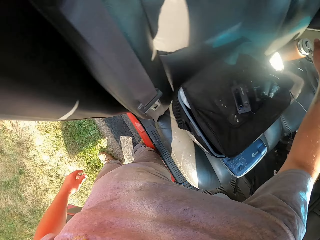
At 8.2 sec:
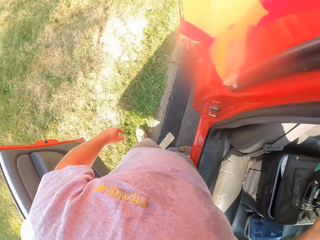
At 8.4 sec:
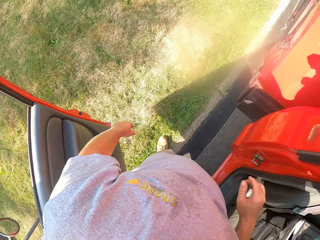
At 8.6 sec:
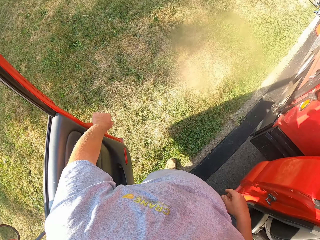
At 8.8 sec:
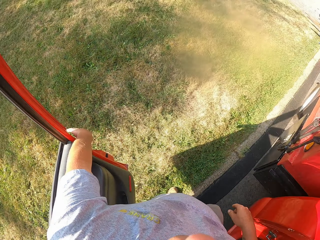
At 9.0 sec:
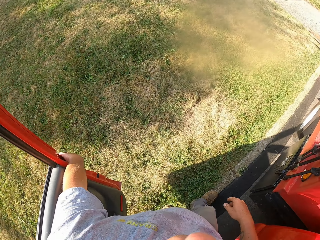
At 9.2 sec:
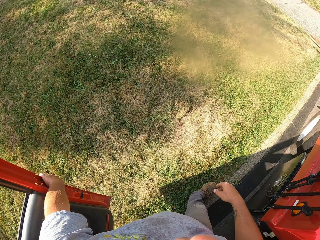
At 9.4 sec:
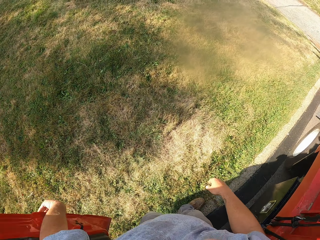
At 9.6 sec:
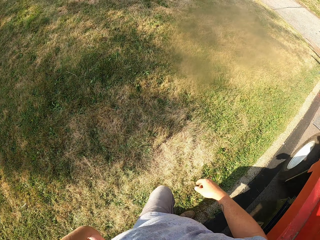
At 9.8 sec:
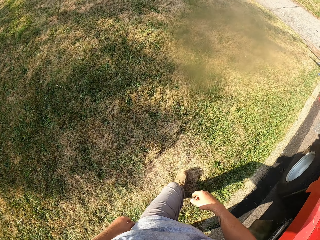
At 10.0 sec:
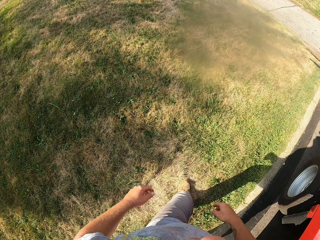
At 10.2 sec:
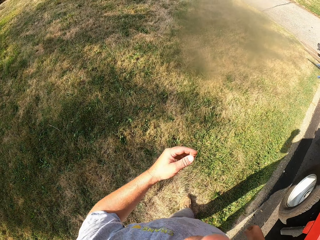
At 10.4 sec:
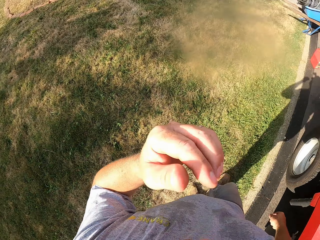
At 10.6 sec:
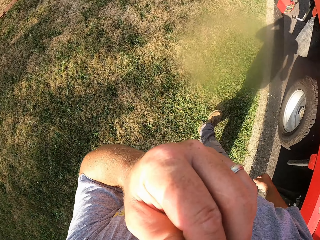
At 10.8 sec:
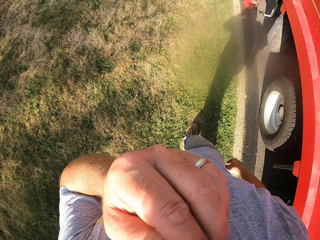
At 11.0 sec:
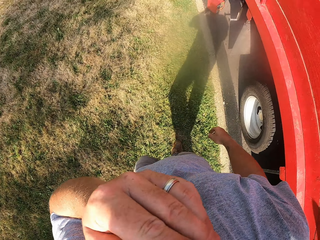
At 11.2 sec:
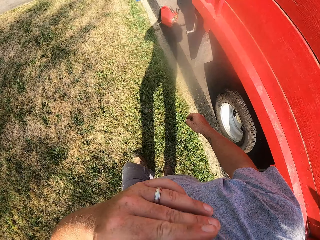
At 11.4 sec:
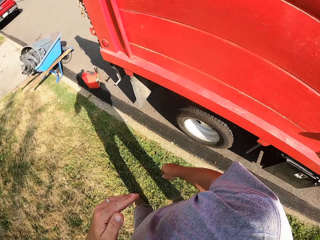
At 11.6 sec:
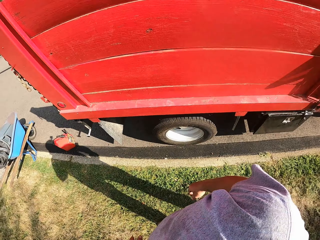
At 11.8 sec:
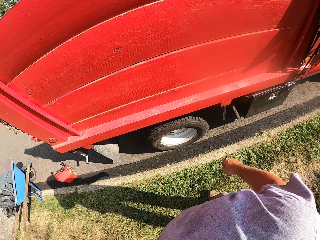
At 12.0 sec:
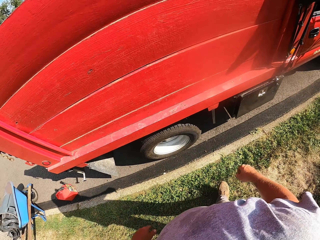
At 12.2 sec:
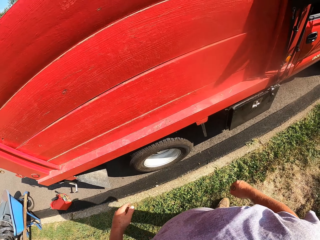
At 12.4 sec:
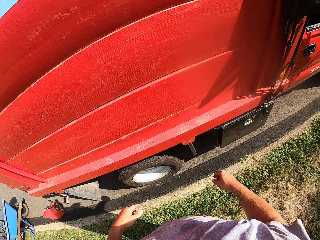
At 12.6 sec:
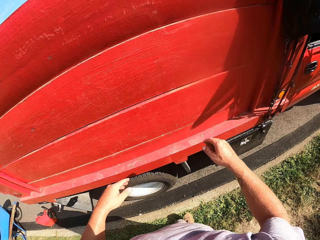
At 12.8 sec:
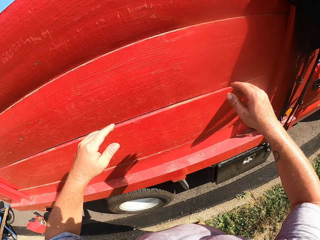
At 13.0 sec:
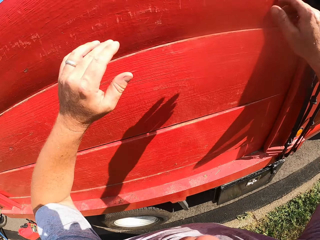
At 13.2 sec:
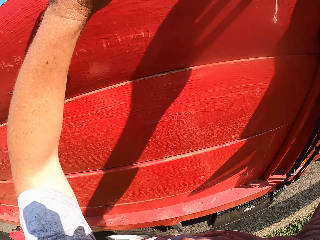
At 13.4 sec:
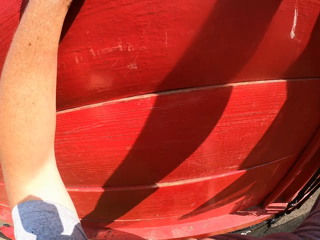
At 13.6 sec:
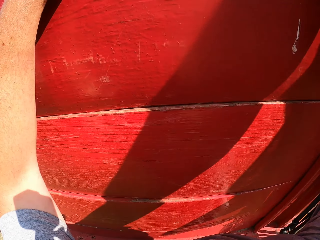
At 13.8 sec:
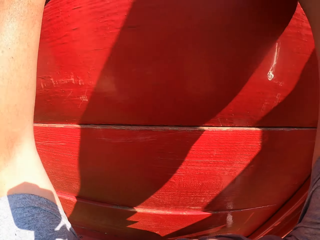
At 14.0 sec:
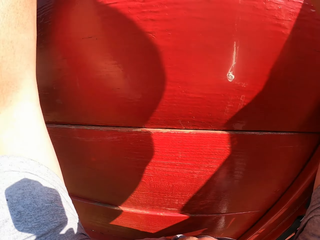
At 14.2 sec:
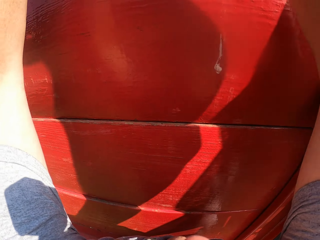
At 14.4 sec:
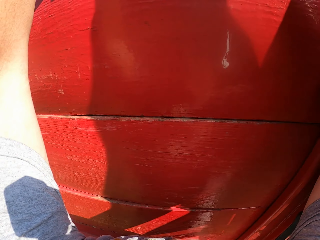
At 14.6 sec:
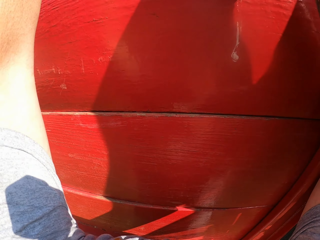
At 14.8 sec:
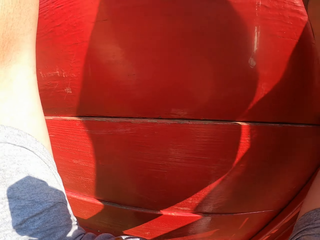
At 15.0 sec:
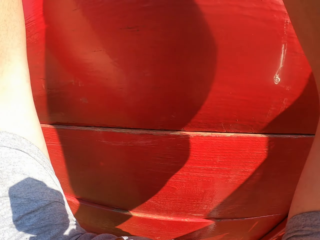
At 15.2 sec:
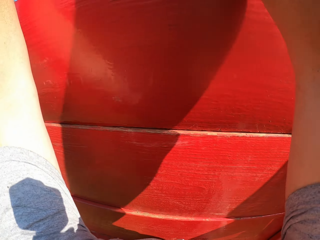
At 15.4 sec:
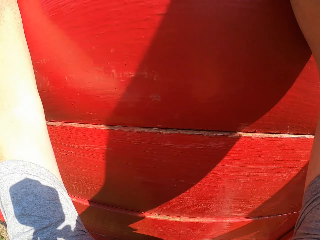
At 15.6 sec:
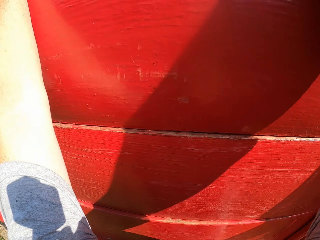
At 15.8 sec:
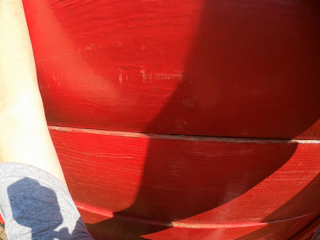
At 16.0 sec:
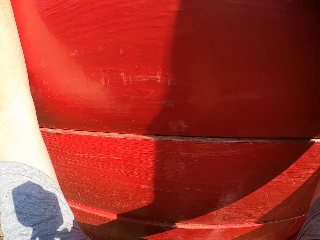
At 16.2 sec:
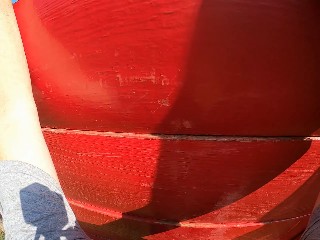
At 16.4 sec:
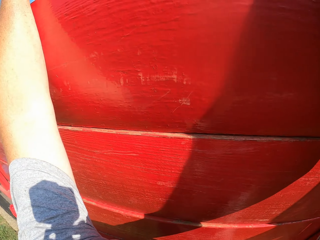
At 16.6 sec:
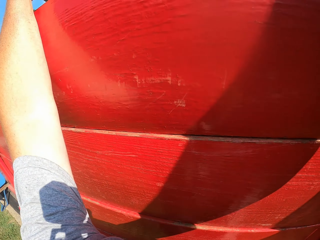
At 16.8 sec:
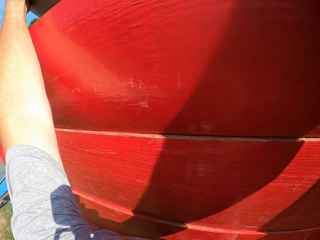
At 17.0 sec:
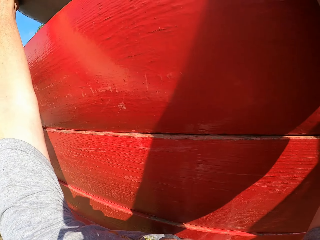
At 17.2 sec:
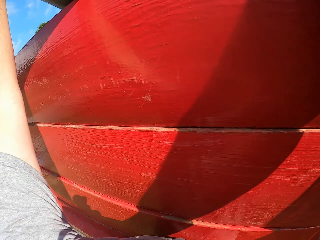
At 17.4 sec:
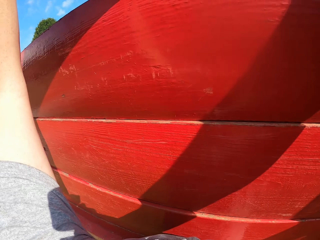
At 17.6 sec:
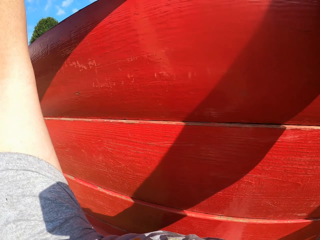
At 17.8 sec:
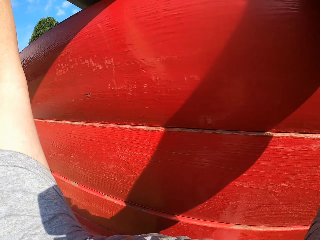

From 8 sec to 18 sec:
The camera wearer closes the truck door. He walks on the grass. He touches his face. He turns facing the truck. He picks up the trash bin.

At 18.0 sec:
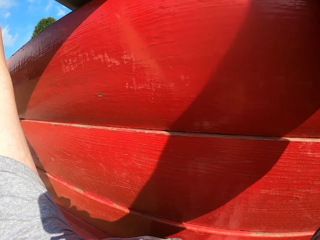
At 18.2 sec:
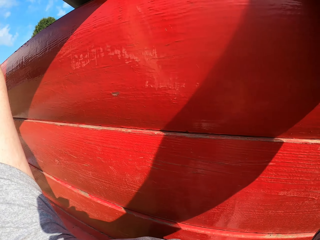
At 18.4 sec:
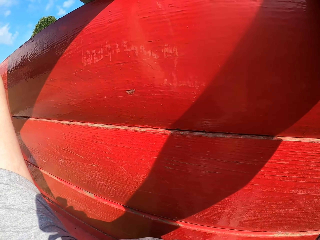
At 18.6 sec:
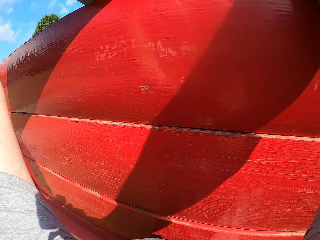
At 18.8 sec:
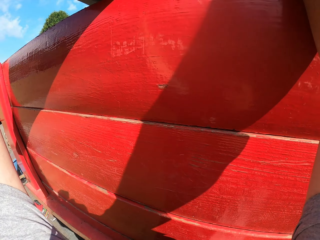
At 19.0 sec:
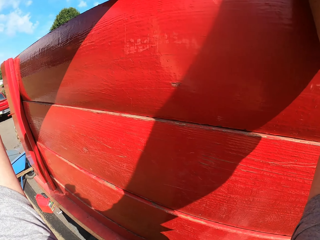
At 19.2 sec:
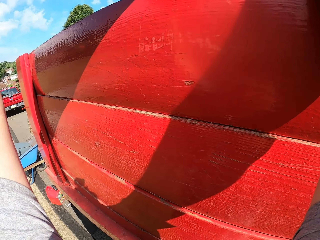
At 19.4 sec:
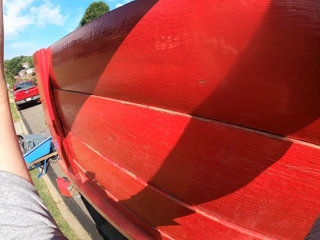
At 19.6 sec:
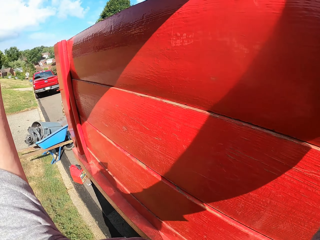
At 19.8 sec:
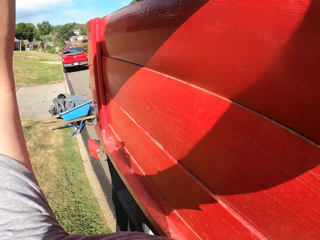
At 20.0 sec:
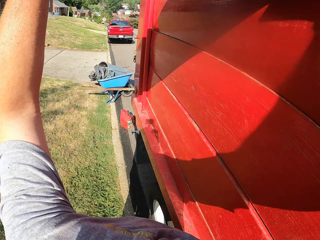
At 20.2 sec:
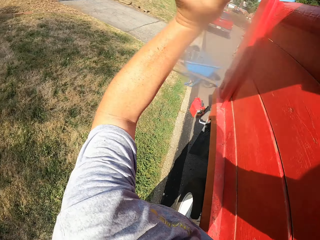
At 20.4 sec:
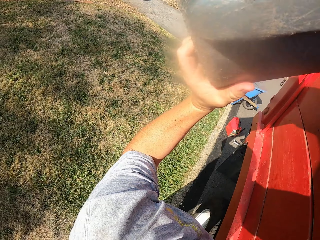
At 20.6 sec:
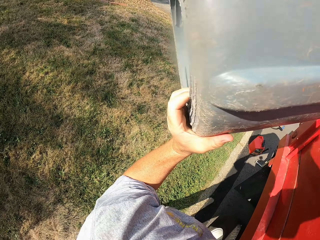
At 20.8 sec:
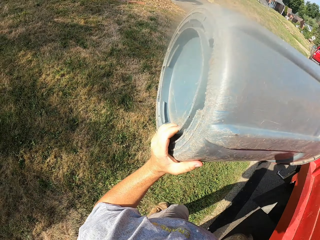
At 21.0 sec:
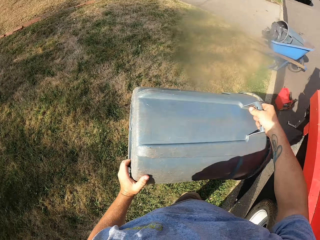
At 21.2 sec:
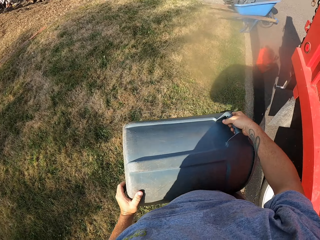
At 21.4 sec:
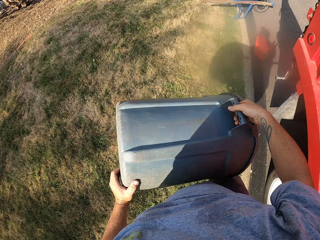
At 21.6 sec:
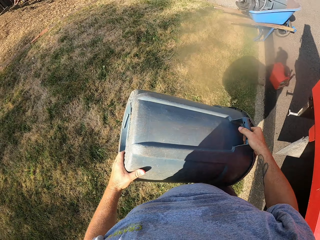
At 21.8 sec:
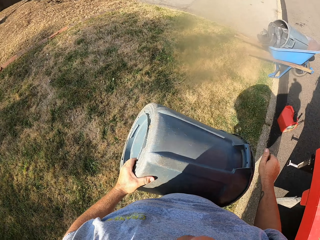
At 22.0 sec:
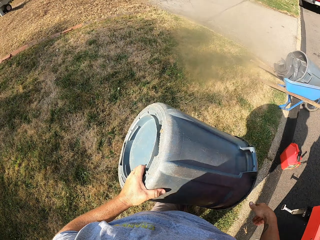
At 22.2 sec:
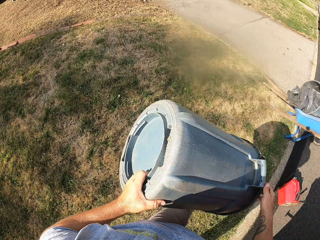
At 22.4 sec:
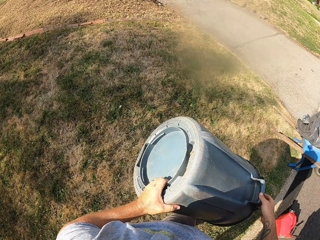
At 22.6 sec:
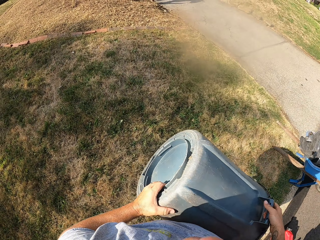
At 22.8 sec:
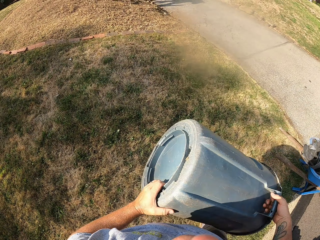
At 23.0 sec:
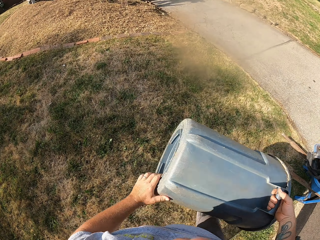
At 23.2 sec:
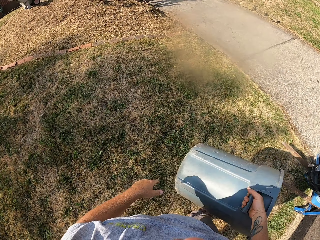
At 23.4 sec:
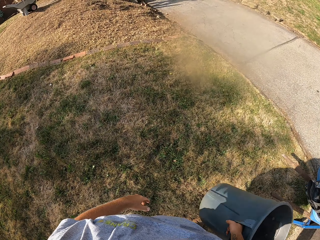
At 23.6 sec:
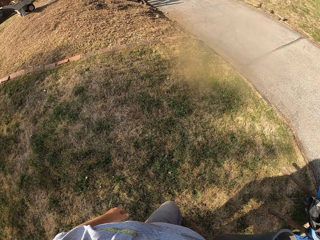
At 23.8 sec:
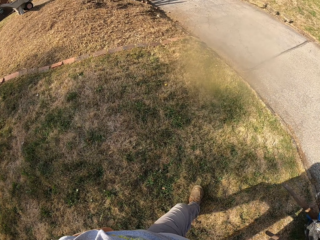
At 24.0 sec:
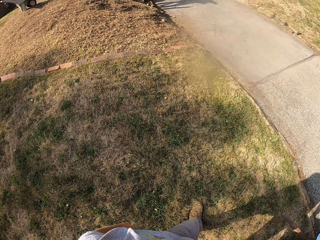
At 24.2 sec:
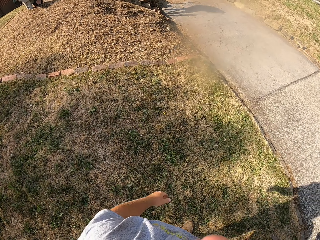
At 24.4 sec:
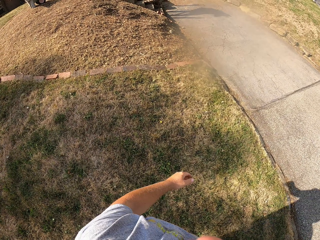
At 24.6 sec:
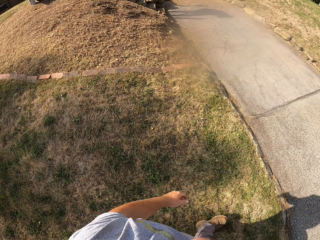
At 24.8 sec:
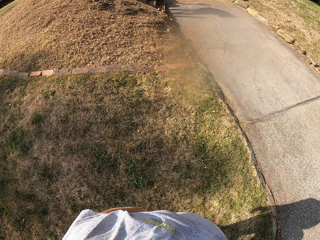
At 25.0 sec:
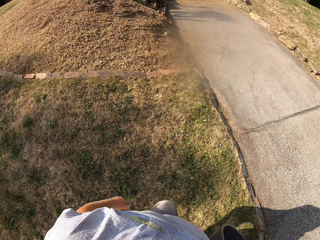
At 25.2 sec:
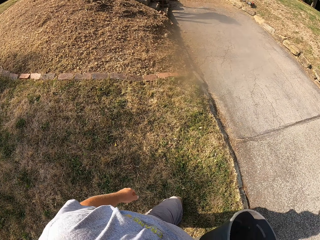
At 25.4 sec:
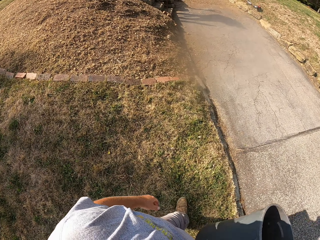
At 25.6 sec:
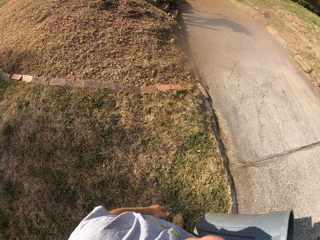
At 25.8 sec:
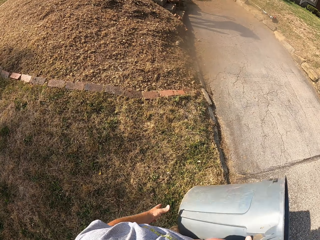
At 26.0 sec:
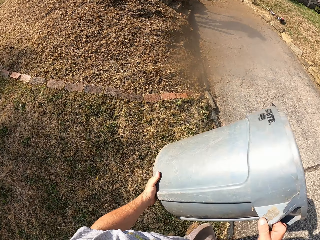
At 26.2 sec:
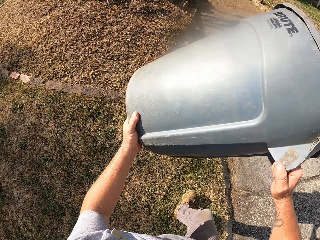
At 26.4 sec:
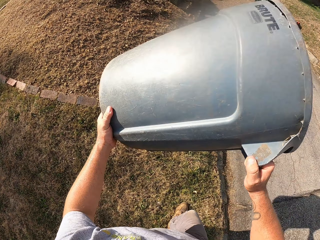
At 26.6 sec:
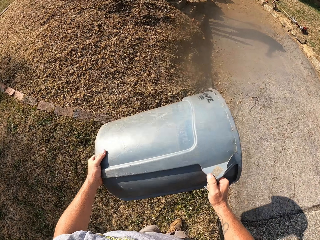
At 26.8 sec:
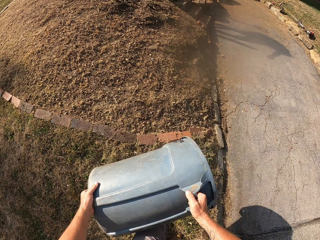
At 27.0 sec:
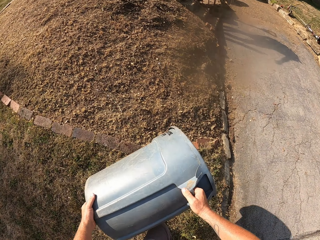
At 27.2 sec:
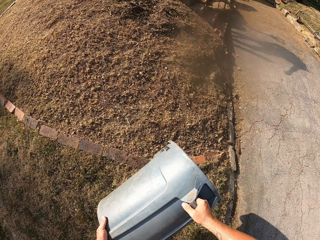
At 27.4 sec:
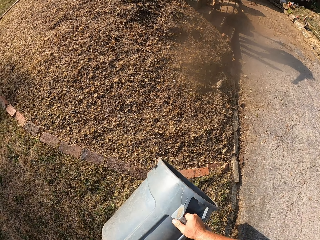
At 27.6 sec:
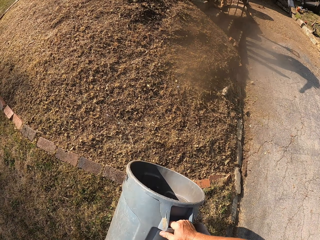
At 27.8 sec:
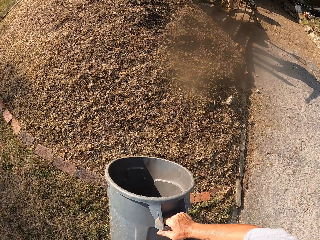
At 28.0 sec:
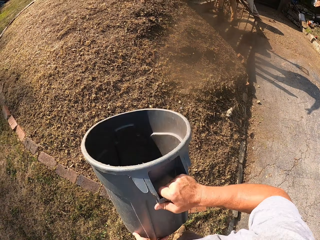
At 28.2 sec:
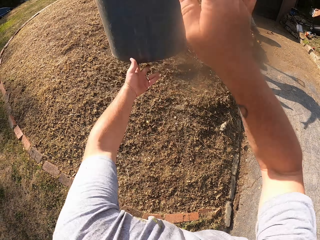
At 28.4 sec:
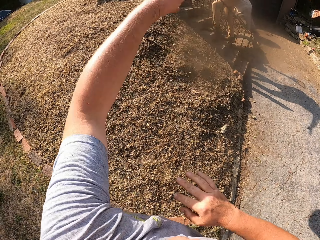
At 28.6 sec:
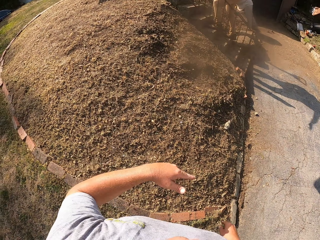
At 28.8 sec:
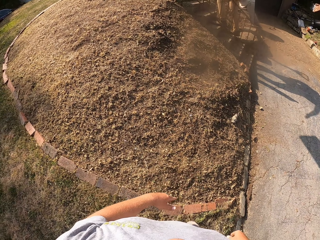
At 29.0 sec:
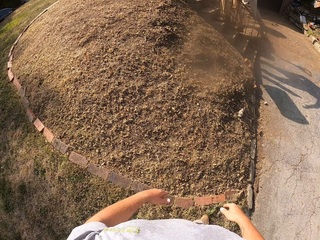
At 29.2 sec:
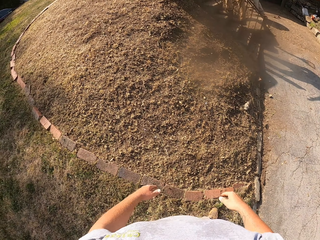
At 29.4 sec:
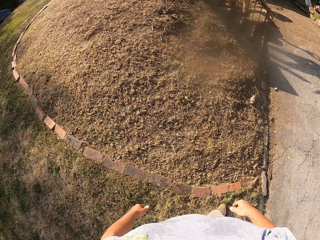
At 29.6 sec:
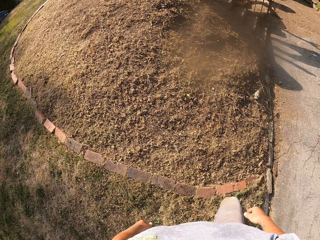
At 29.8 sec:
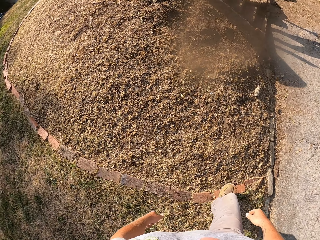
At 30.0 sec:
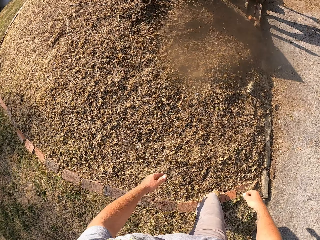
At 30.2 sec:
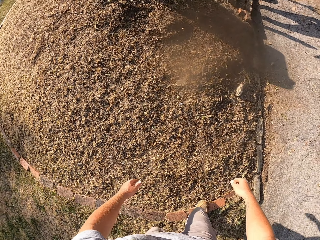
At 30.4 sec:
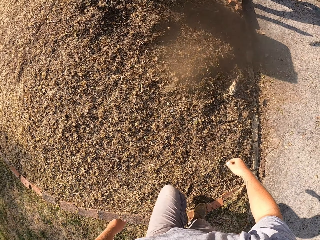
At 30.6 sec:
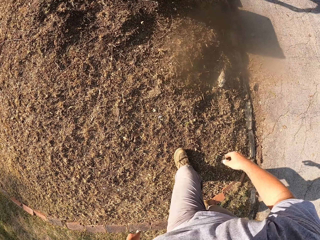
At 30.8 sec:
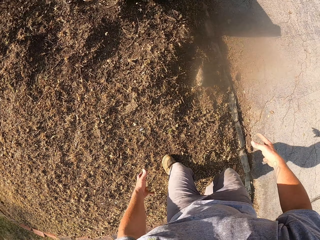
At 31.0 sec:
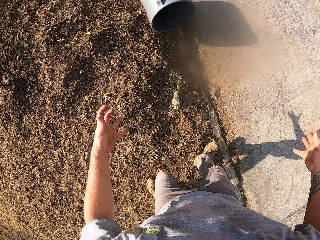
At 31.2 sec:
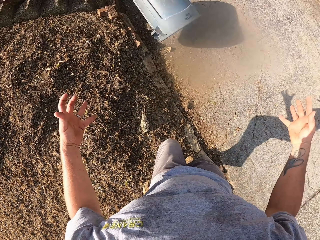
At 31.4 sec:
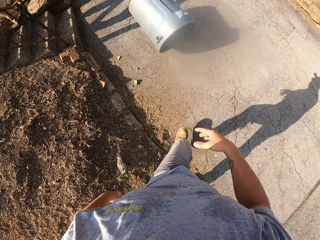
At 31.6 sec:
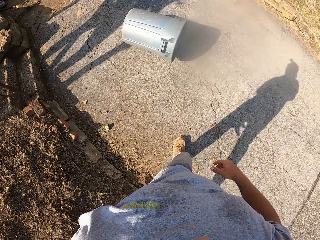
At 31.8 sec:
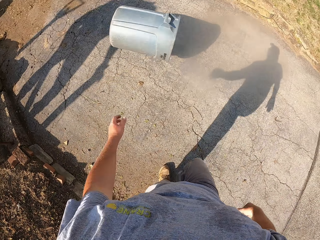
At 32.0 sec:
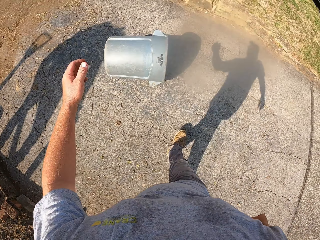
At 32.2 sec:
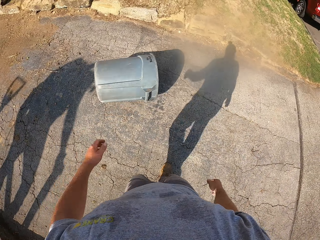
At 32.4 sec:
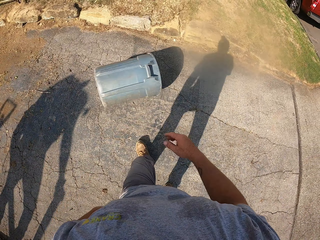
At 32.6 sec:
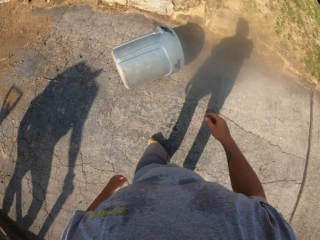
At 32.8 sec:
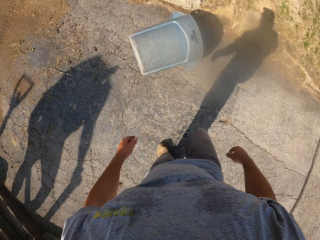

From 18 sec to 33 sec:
The camera wearer picks up a plastic container from the back of the truck. They walk with the plastic container on the field. They throw the plastic container. They walk on the soil.
